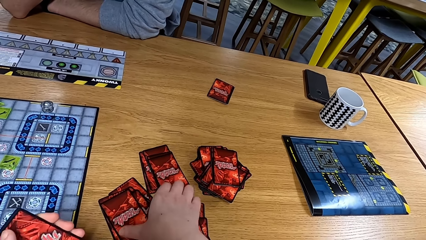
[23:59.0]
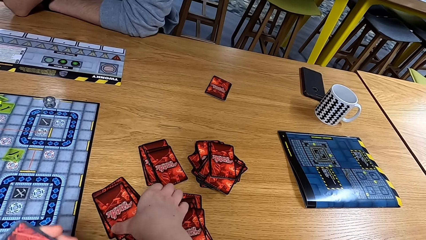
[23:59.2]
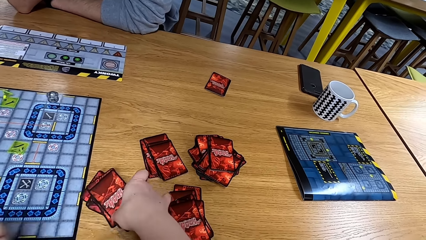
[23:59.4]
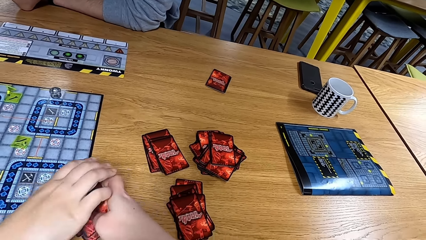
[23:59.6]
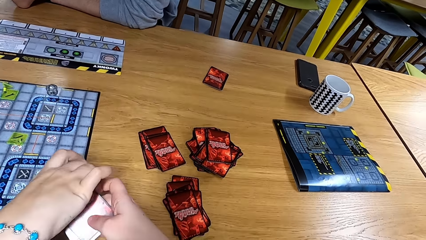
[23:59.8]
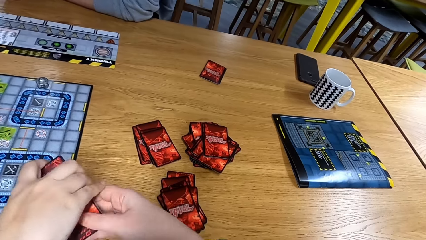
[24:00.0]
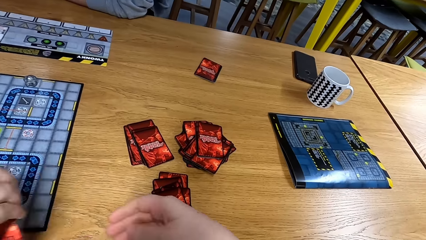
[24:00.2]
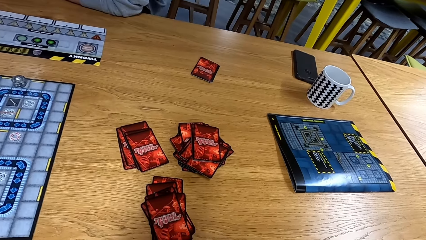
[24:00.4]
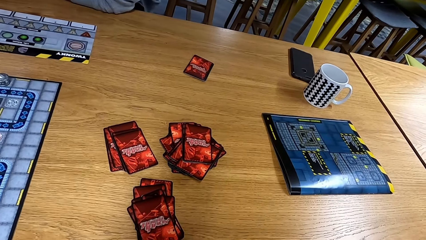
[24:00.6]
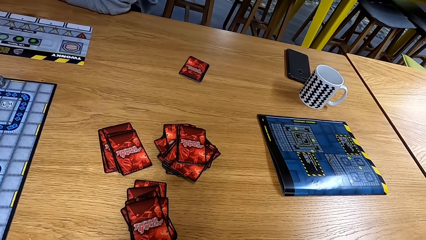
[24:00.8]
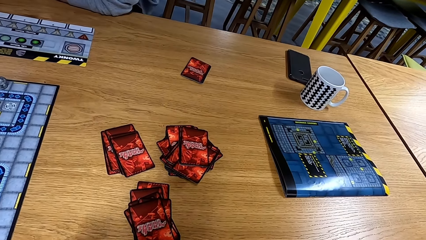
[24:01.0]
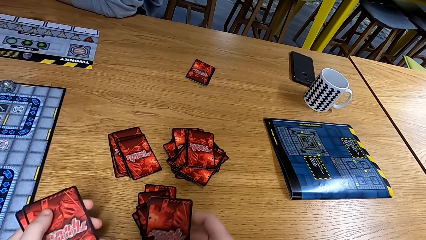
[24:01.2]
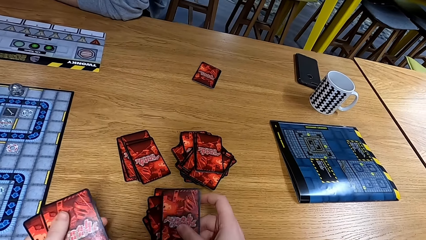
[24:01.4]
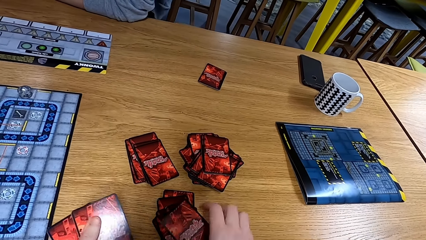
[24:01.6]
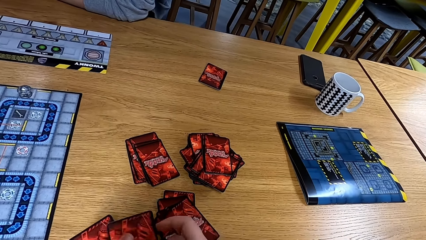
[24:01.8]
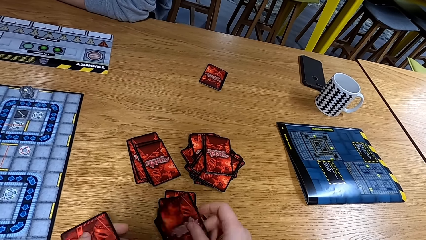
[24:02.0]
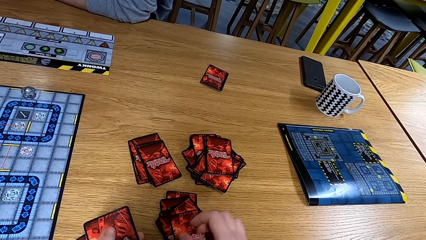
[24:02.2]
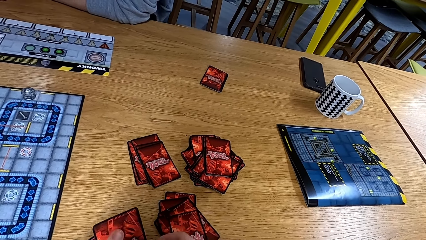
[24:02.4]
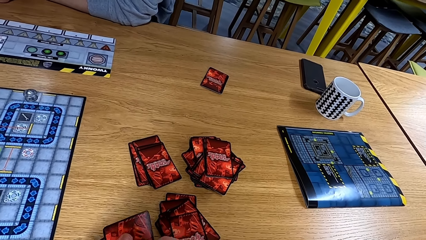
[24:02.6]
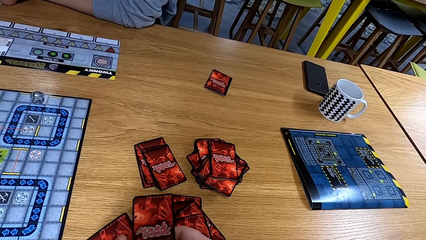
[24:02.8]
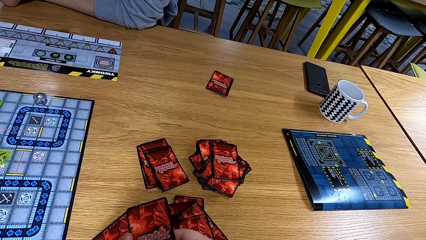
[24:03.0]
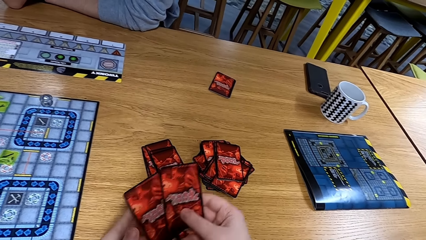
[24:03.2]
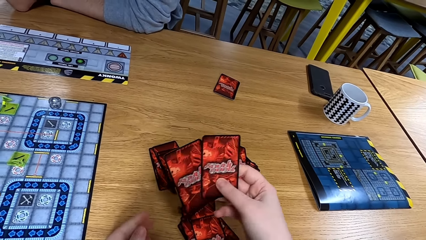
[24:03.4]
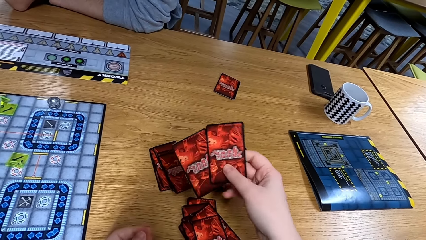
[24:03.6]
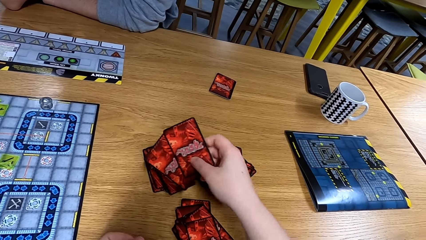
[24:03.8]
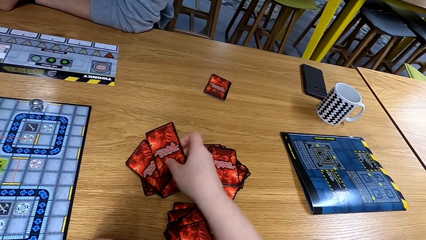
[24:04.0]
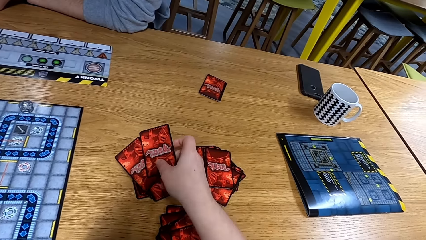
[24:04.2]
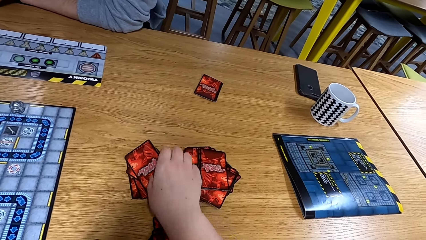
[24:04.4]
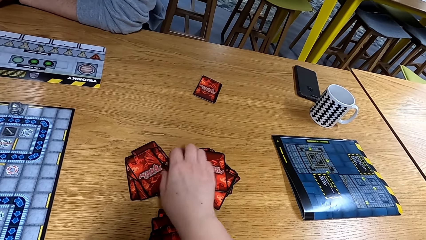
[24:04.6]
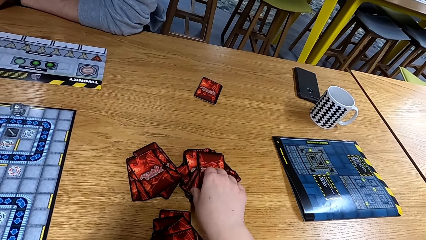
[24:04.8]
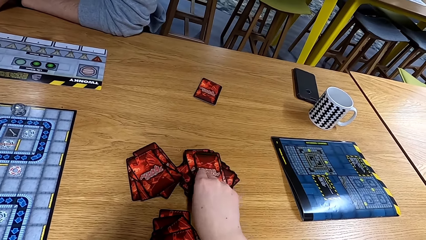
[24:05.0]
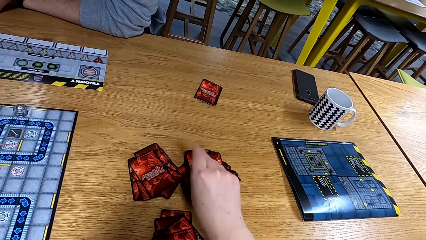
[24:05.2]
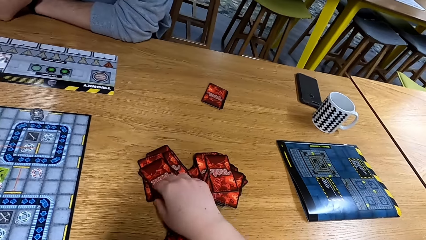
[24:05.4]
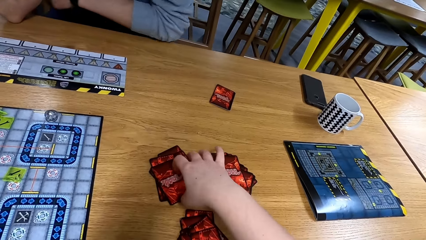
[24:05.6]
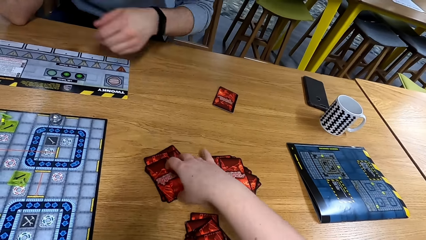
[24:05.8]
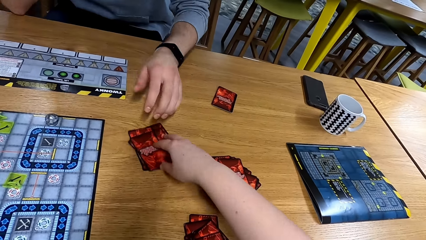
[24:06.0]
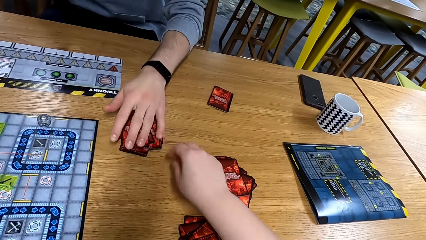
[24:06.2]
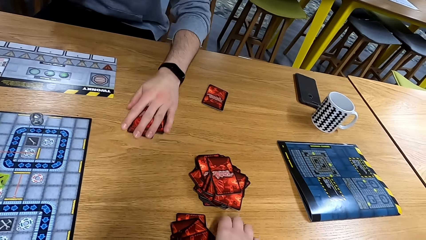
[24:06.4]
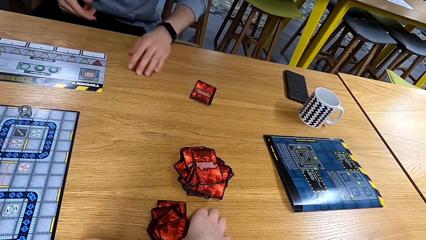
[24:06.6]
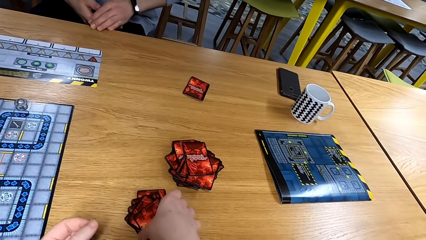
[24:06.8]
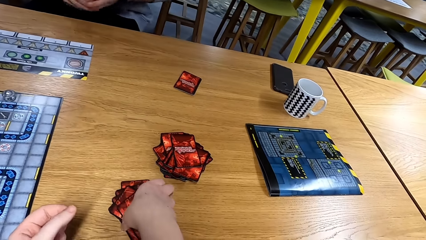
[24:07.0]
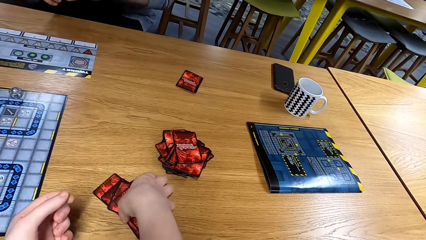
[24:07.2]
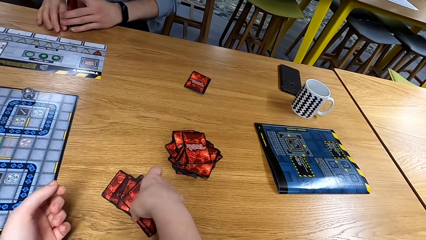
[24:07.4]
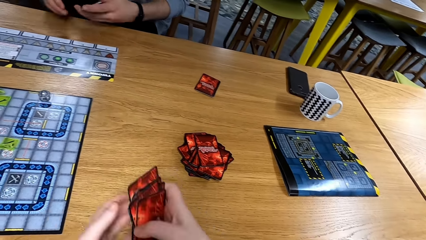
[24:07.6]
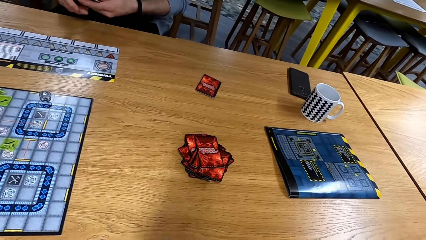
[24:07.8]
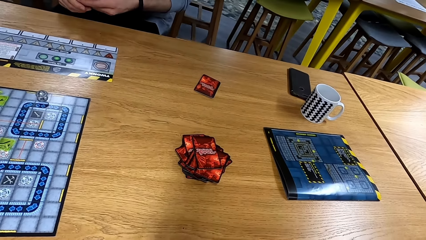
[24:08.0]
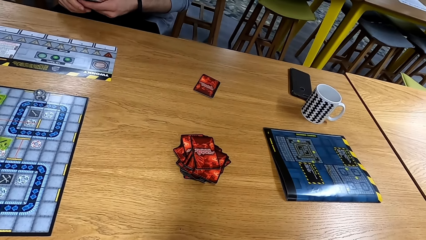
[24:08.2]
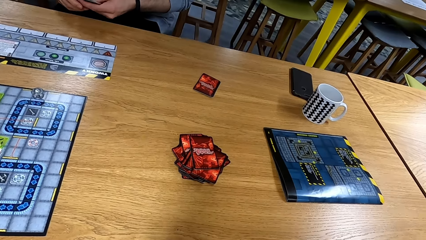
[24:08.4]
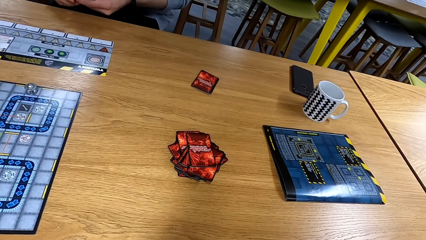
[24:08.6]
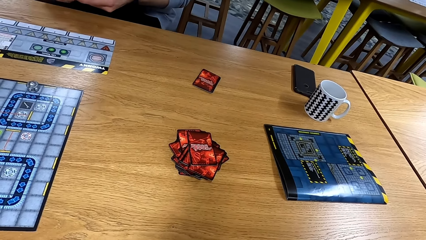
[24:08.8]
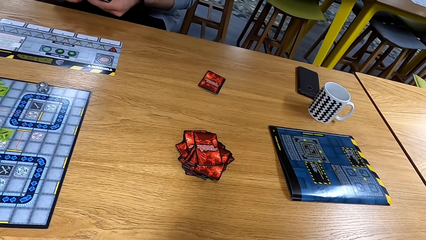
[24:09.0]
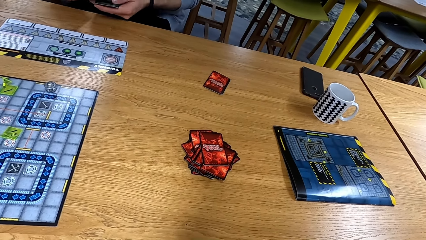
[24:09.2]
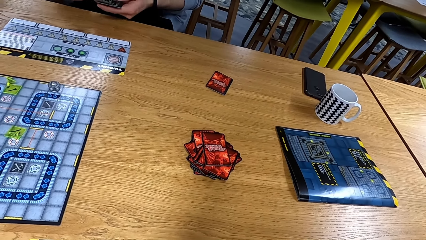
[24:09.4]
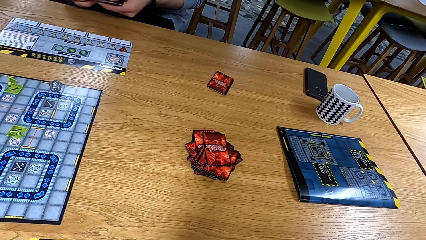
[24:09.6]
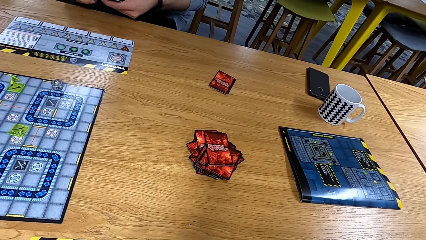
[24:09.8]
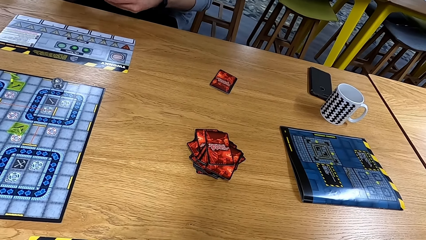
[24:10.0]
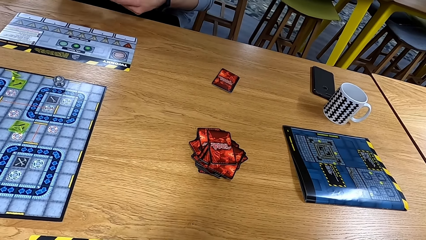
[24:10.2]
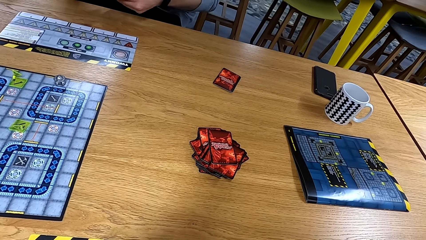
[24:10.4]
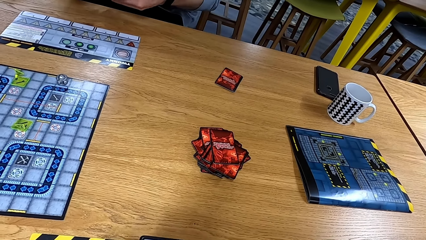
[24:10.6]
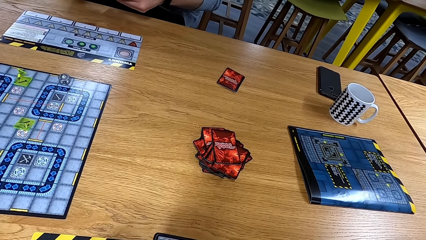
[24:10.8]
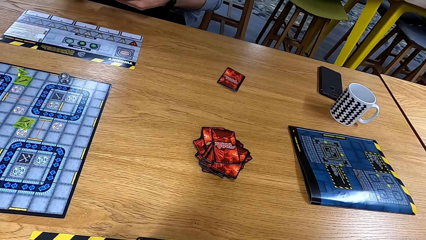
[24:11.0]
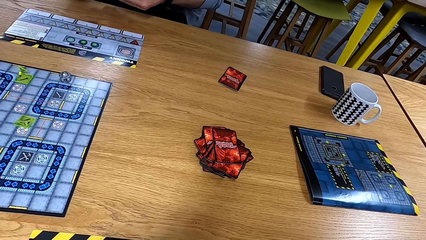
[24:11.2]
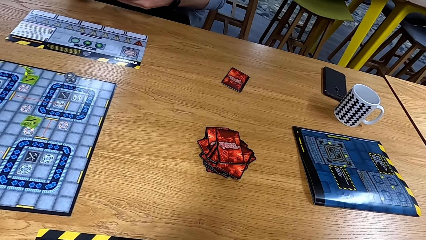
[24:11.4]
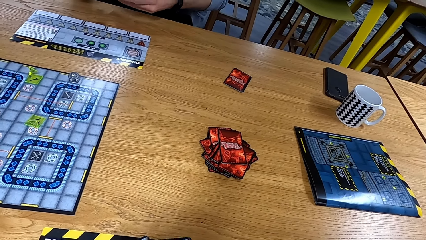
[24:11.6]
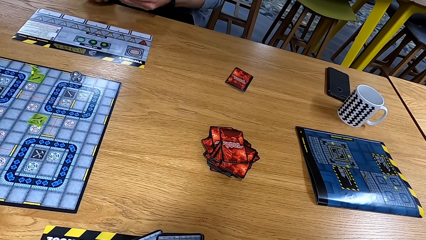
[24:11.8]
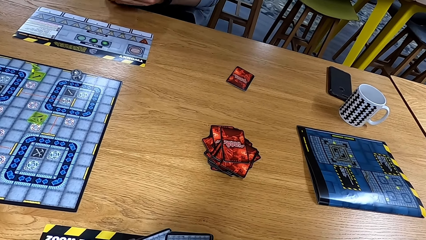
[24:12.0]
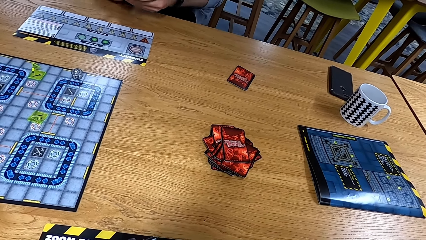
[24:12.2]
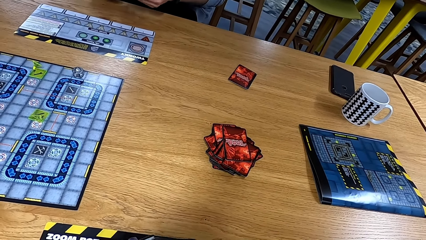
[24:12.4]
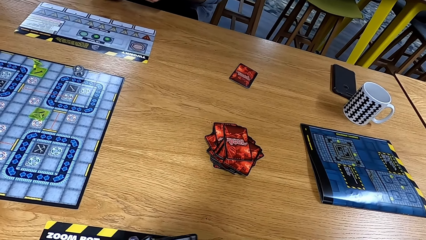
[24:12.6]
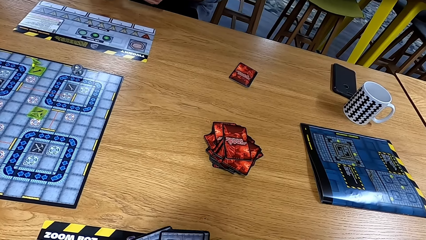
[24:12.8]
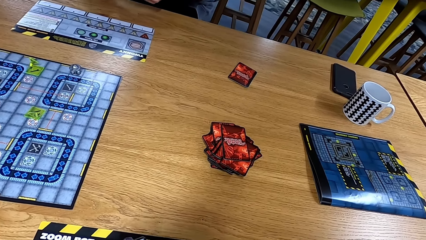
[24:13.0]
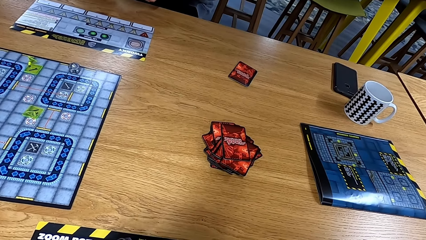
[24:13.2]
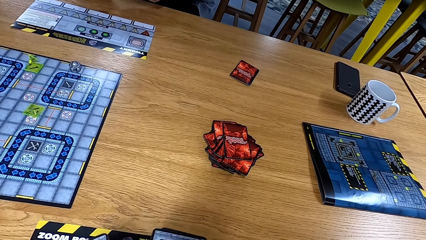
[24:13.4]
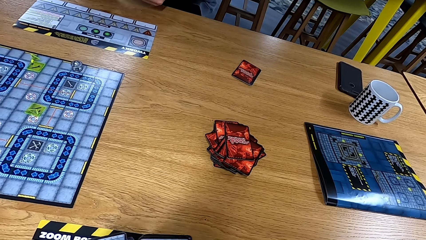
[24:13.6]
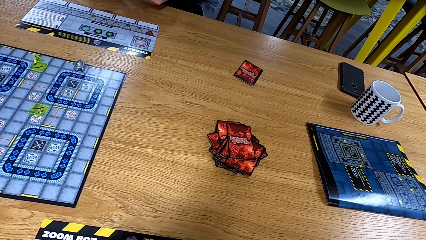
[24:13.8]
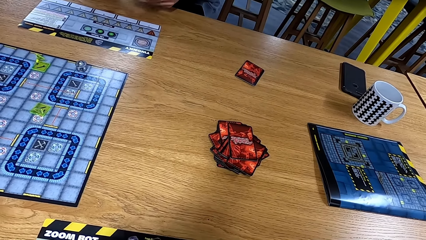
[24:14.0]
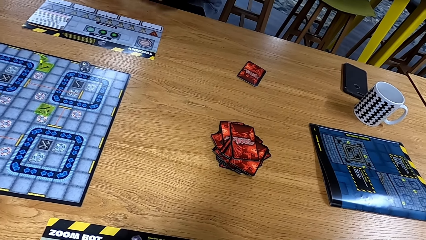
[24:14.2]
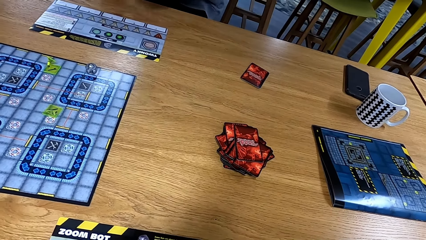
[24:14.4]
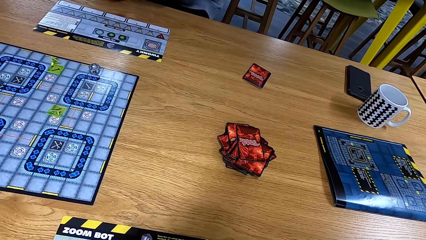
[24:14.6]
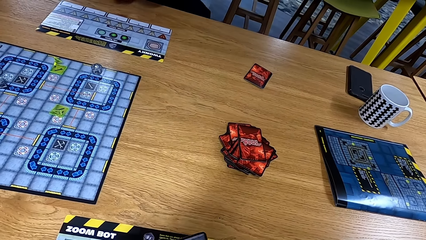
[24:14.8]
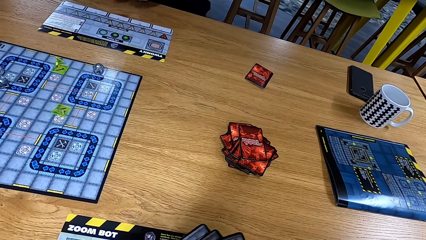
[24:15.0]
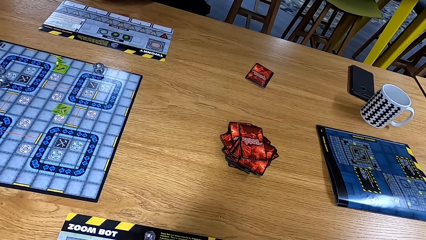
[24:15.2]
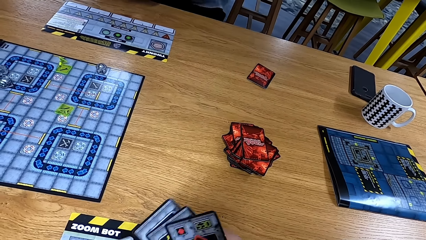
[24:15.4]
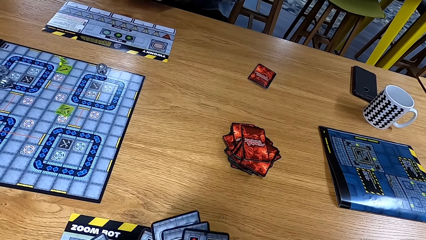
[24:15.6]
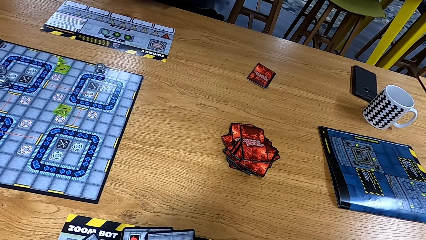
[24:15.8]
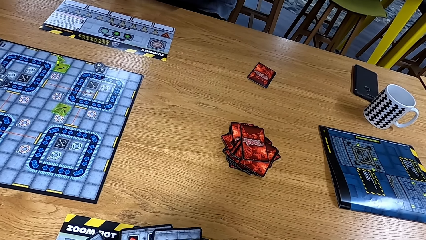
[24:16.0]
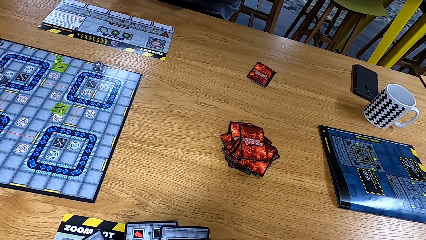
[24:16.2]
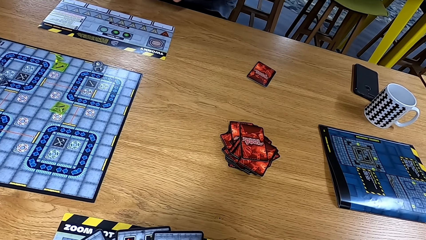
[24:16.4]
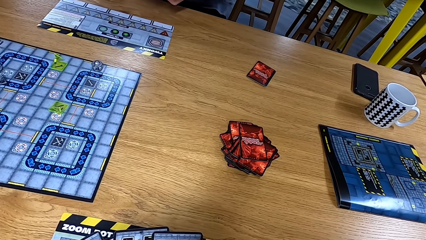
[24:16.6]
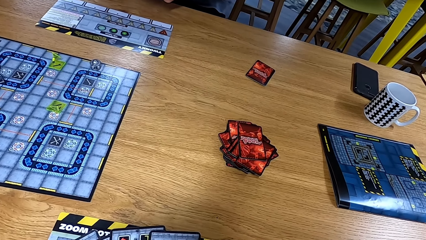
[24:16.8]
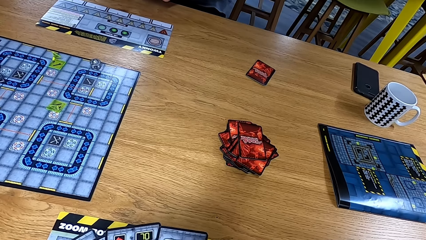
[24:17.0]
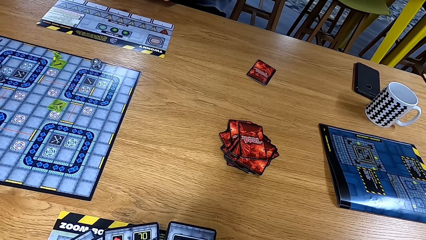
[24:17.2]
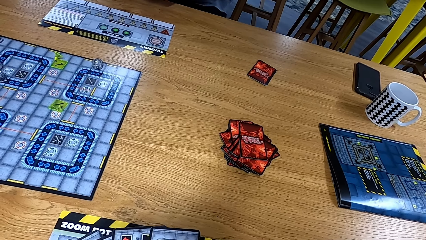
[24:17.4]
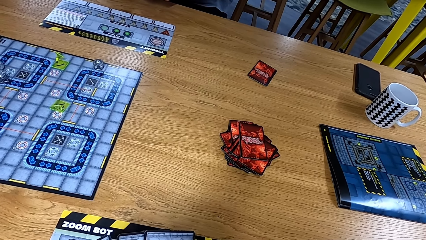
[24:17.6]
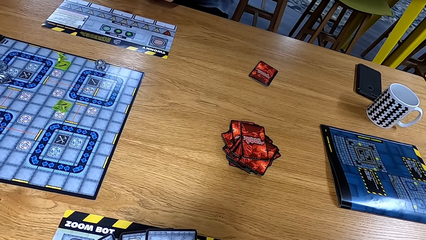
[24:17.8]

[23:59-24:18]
The camera wearer gives a man cards. The man picks the cards. The camera wearer puts the cards down. They arrange the cards on the table. Another man picks the cards. The camera wearer picks the cards. The other man arranges the cards. The camera wearer arranges the cards.
